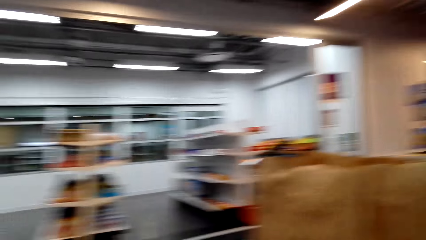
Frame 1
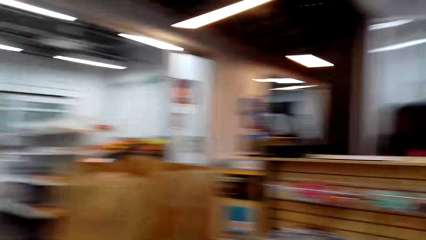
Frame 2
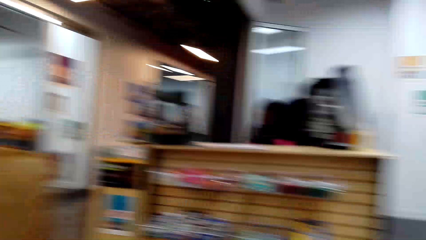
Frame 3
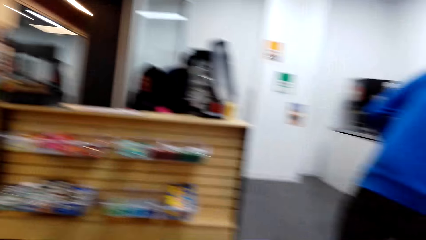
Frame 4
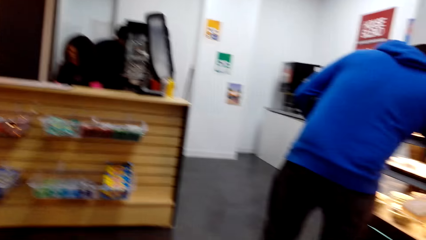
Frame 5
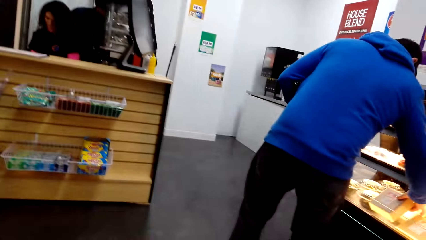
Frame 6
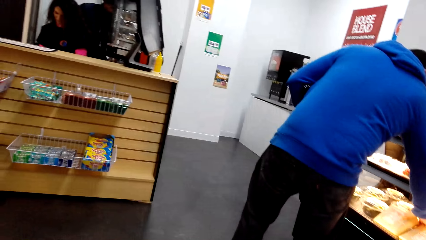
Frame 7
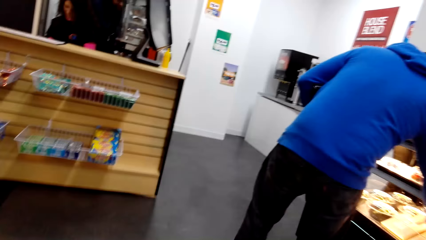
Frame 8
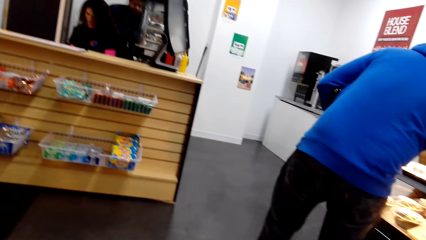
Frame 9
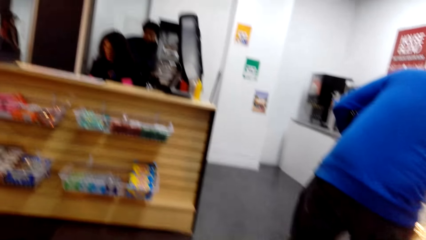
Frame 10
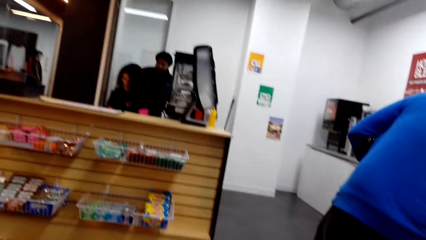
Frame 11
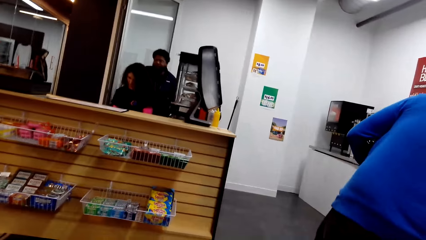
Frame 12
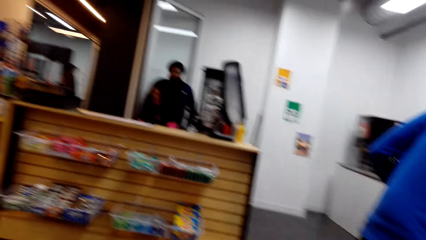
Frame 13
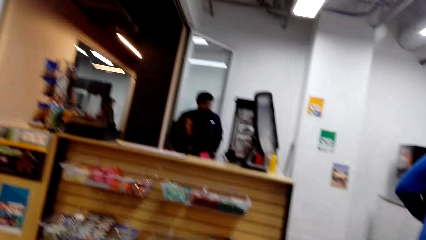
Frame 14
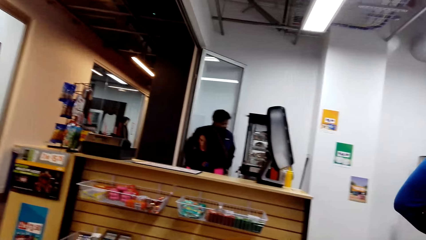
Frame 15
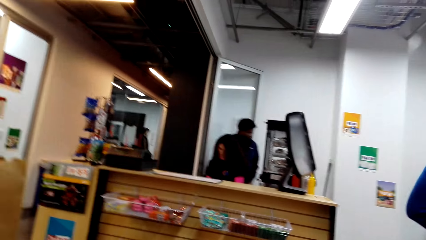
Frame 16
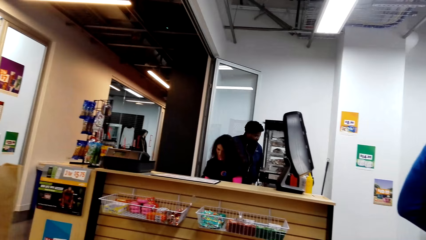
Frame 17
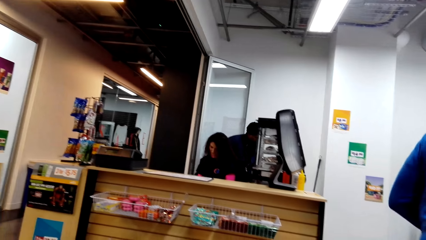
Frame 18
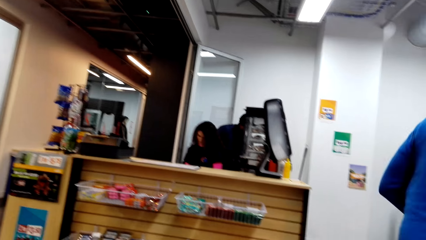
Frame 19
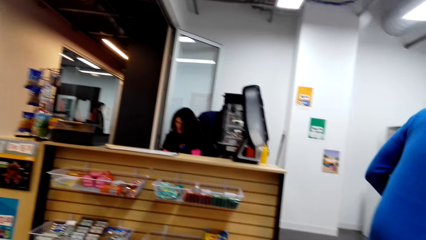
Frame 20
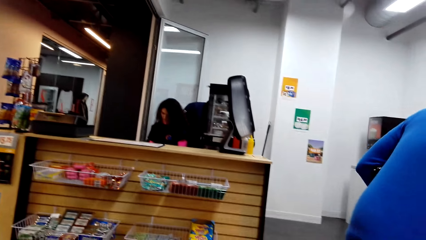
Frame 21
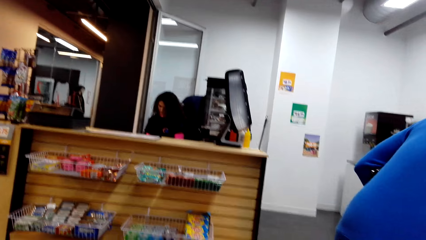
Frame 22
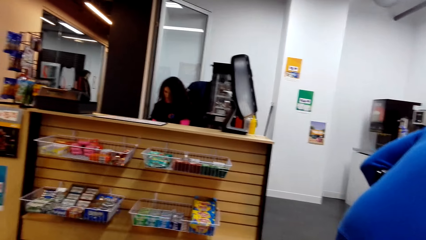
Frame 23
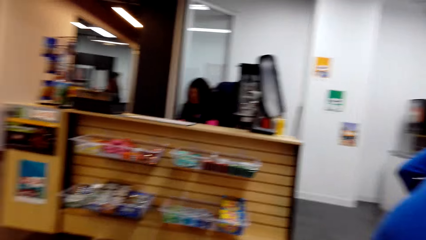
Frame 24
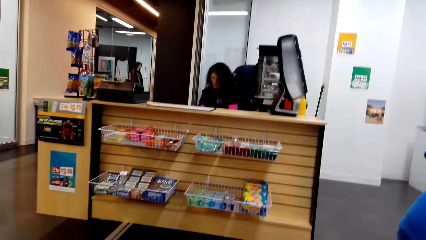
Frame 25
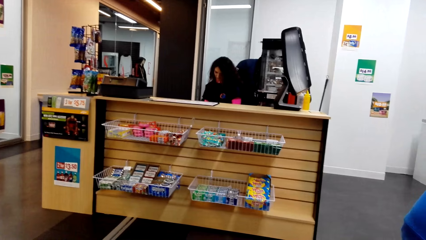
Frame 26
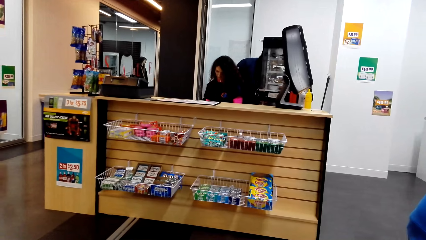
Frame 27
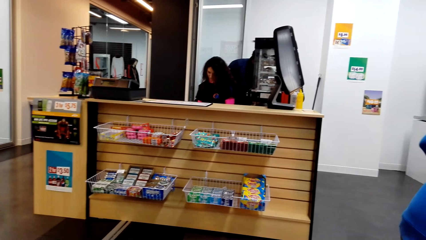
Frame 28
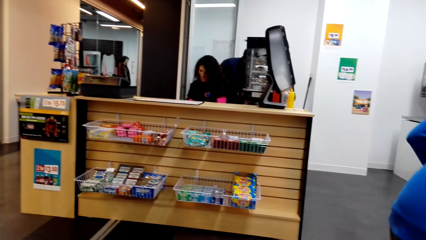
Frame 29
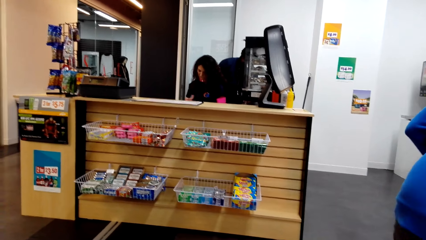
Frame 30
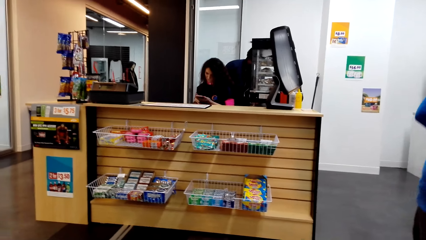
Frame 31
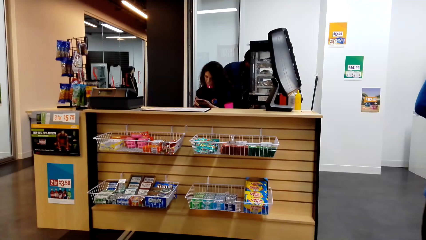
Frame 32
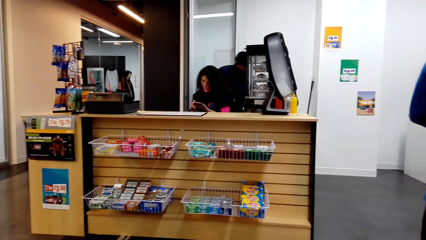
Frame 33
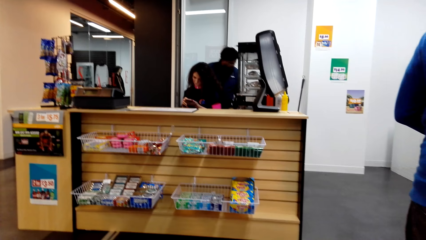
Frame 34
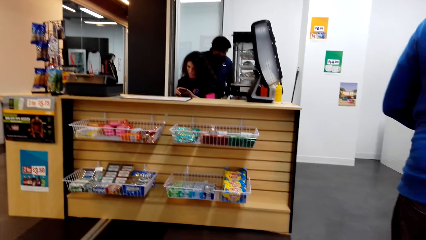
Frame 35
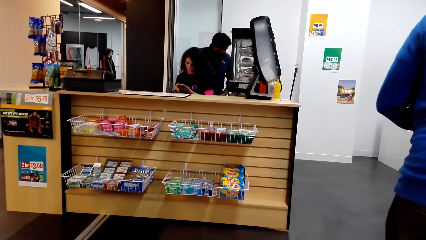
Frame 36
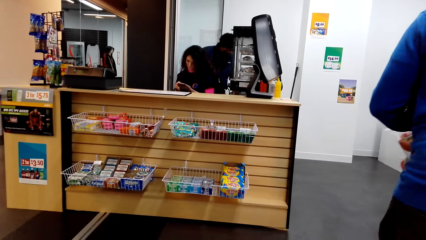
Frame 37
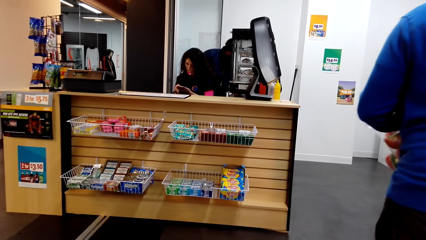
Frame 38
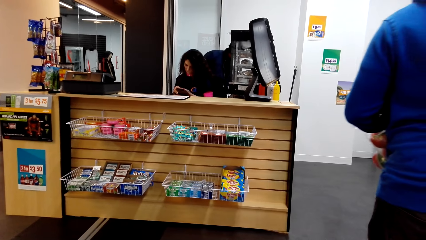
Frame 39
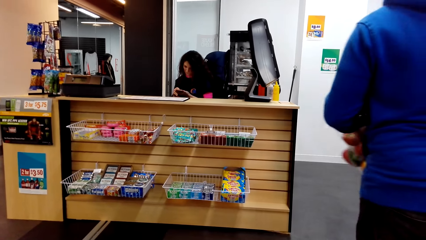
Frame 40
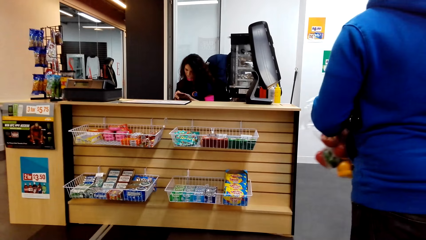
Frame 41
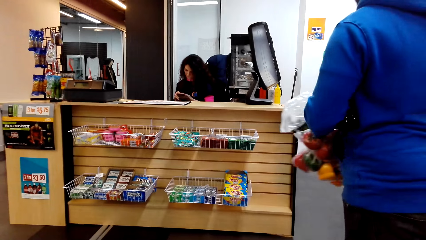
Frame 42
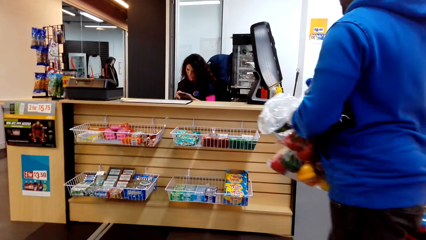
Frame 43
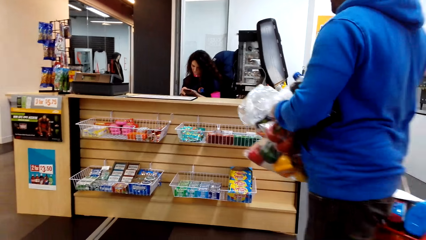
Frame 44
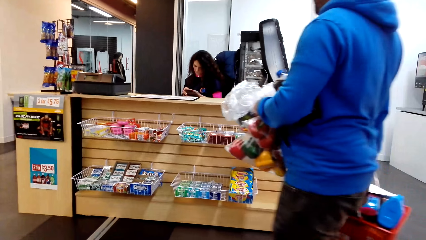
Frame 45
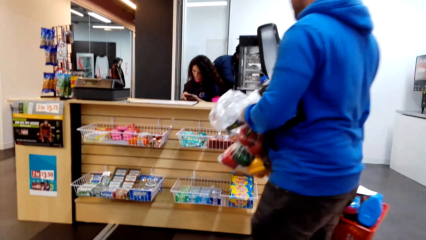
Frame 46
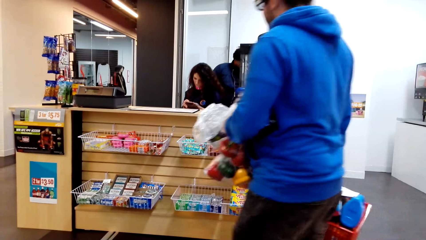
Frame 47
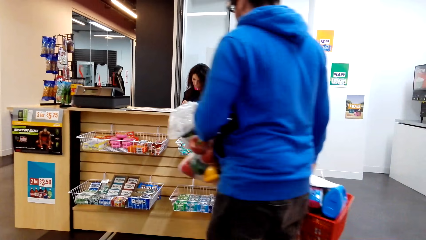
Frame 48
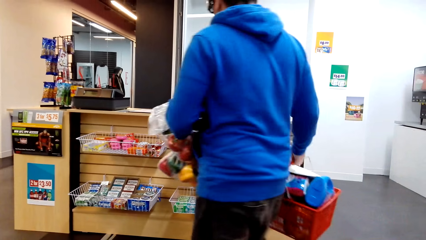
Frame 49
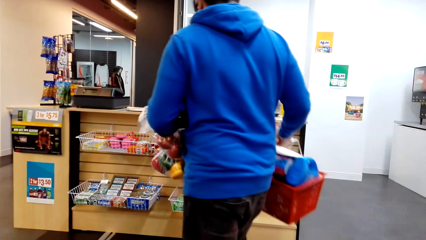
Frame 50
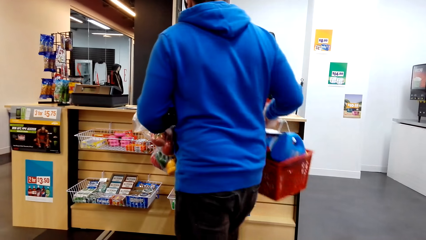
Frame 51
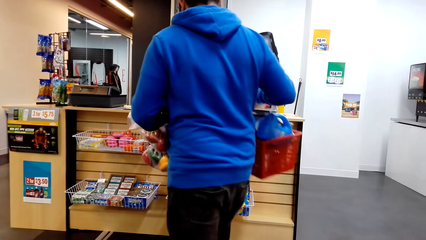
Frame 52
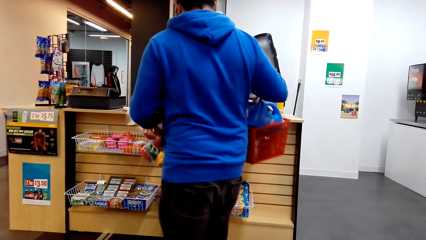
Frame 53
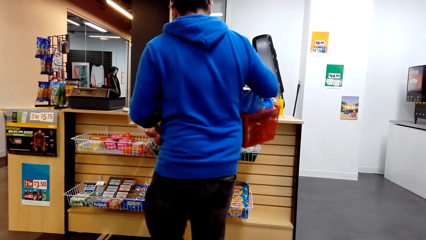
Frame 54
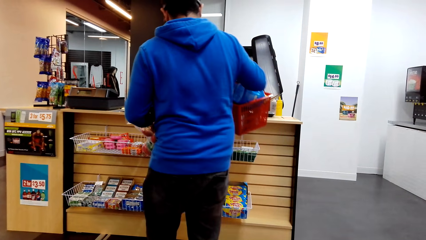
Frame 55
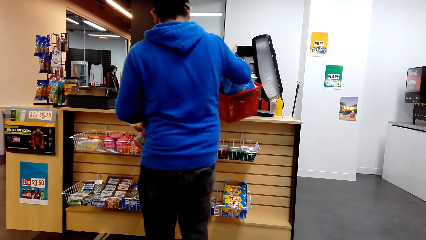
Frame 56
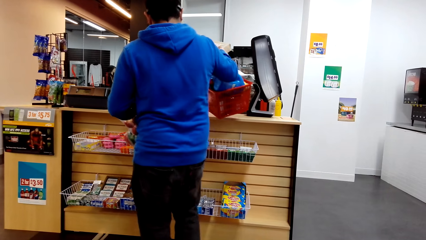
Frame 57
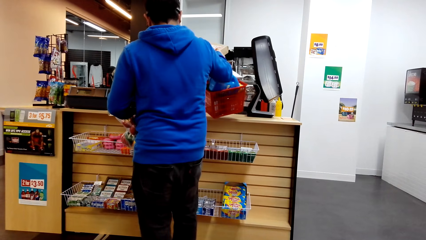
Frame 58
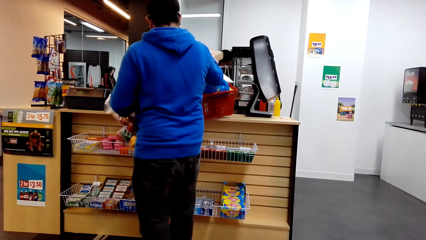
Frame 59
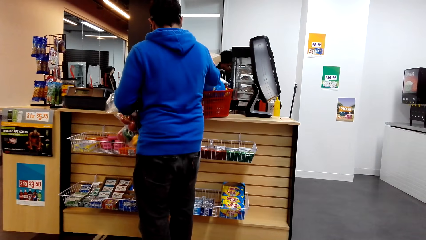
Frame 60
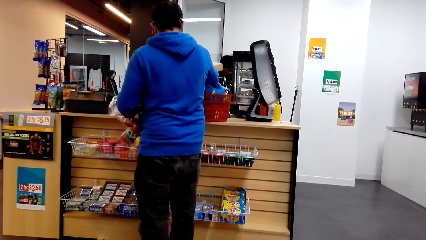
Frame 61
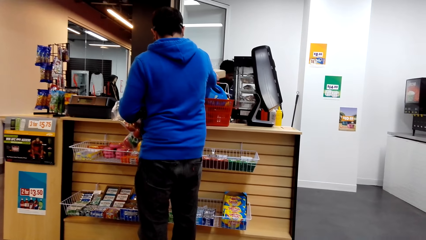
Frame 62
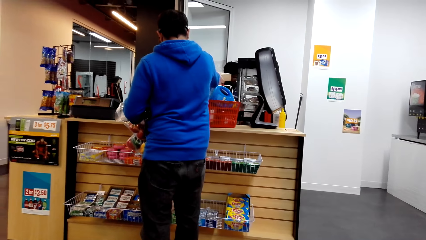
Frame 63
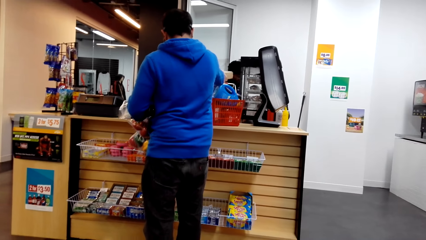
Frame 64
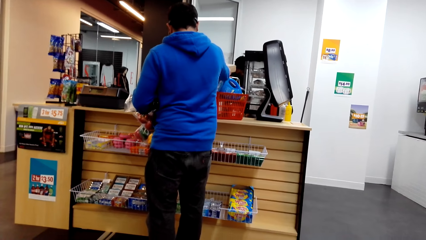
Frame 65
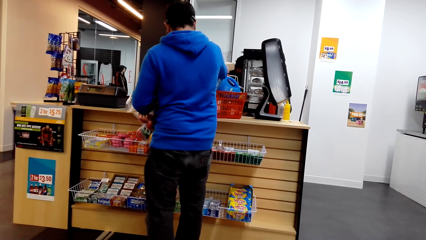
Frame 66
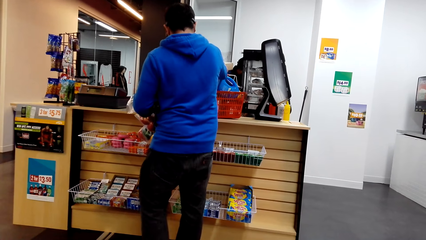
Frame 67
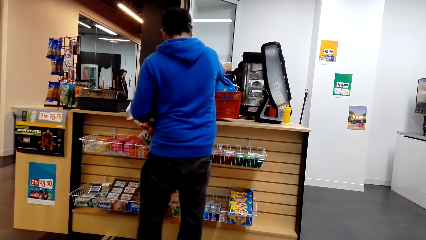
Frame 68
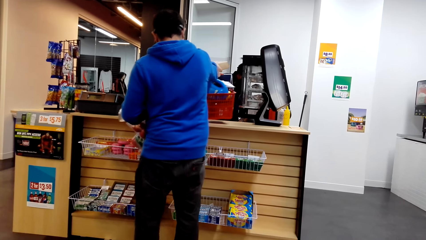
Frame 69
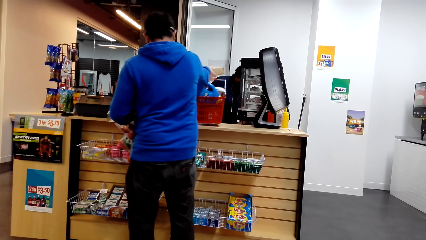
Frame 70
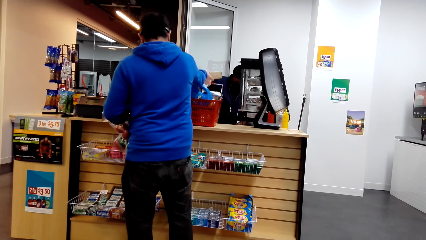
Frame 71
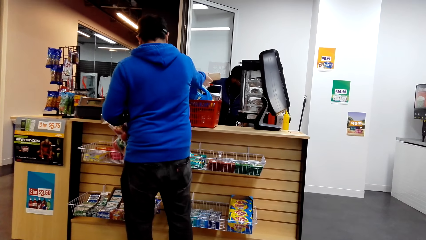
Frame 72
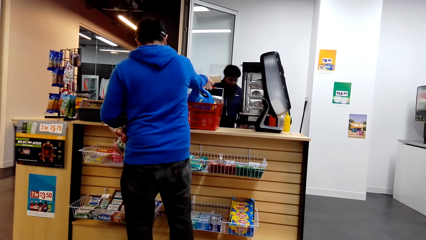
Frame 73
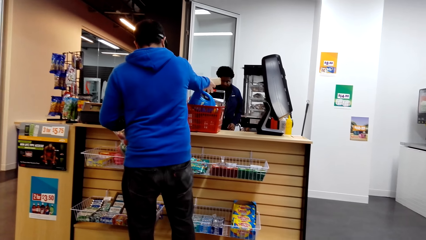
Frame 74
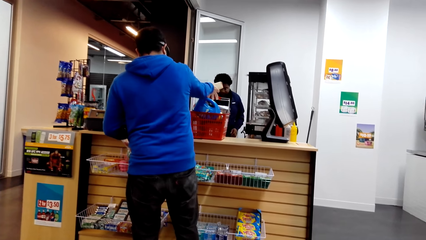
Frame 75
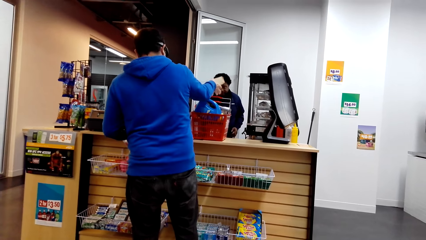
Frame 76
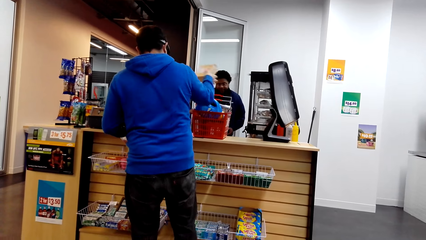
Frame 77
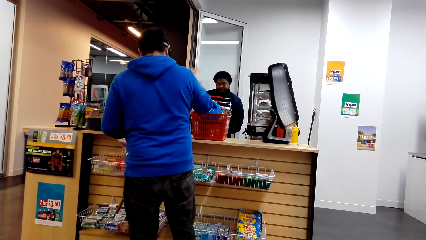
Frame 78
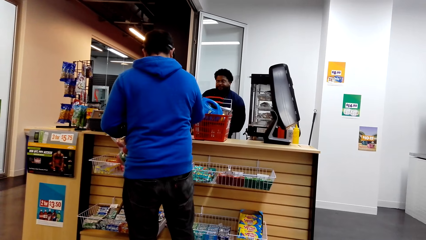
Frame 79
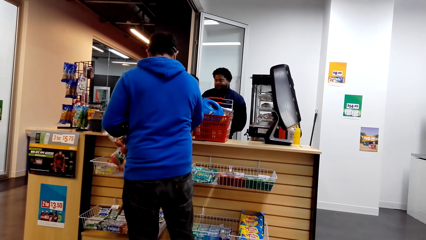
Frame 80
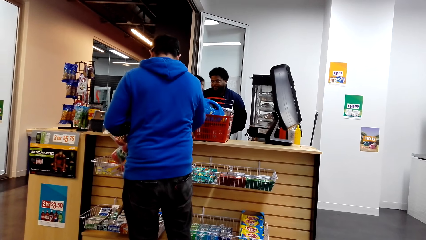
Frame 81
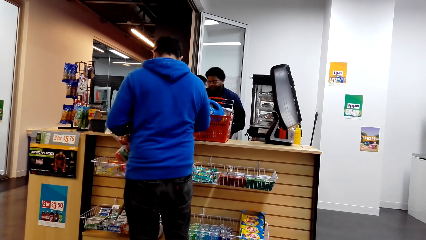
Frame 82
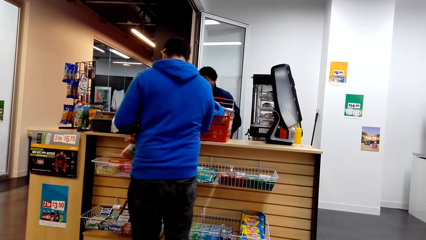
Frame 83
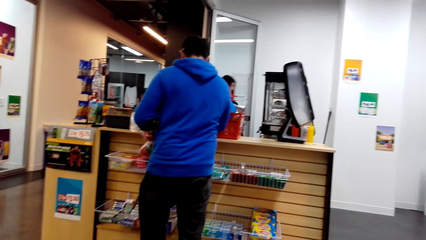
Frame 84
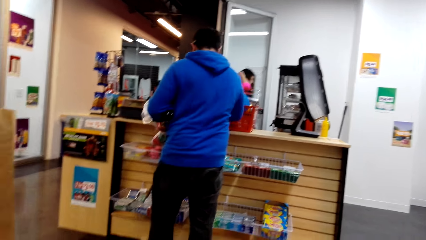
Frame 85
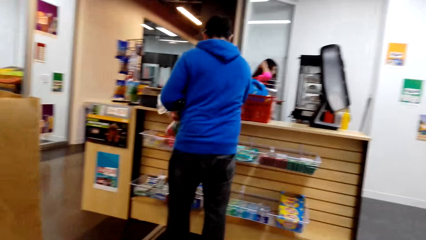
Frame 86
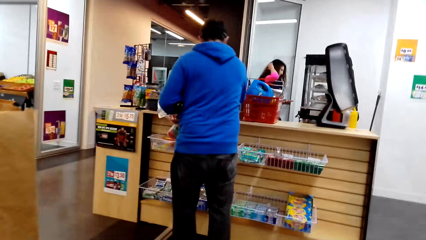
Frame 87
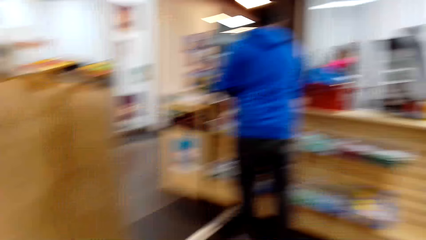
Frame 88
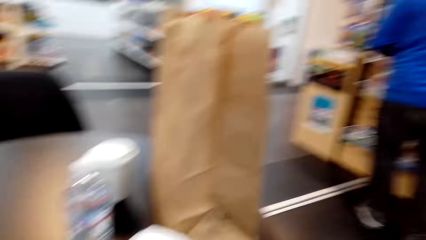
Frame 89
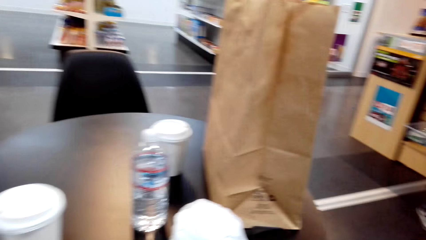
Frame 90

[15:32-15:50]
A man bends at a point. Another man moves close to a lady. The camera wearer looks around. The first man walks to the counter. The first man puts items on the counter. The other man moves to the counter.
